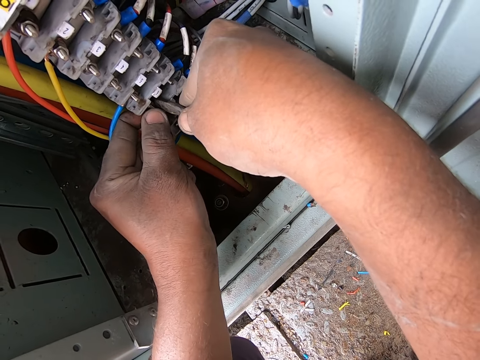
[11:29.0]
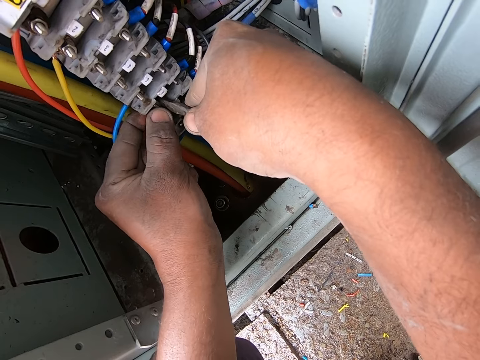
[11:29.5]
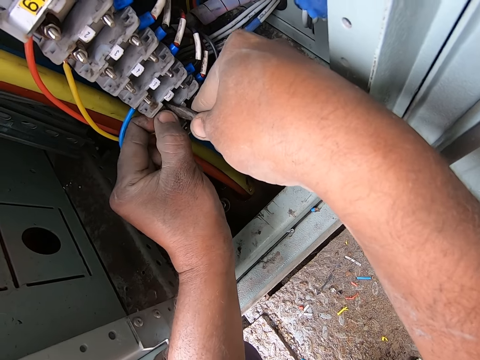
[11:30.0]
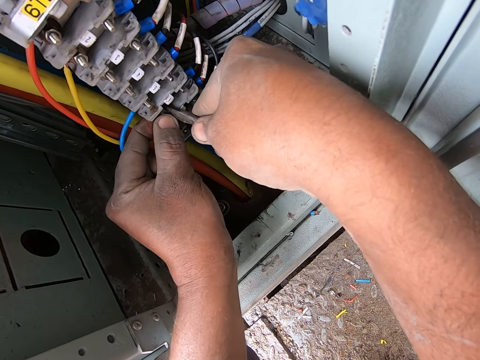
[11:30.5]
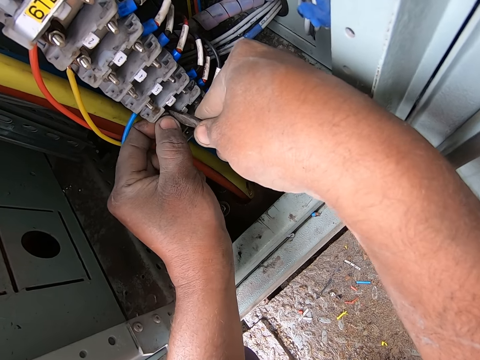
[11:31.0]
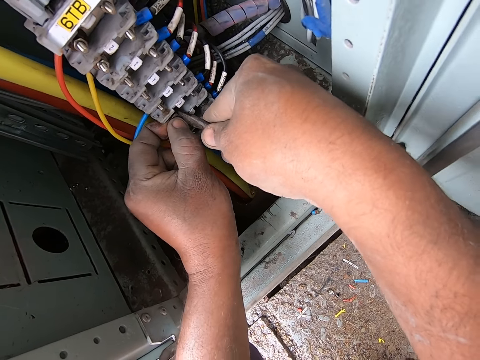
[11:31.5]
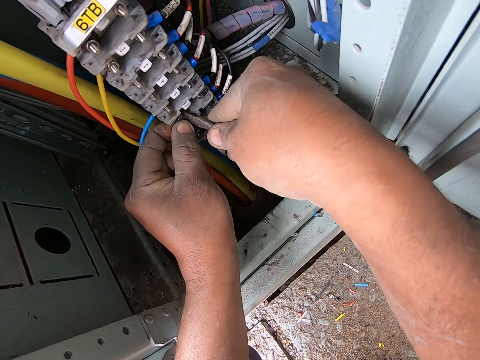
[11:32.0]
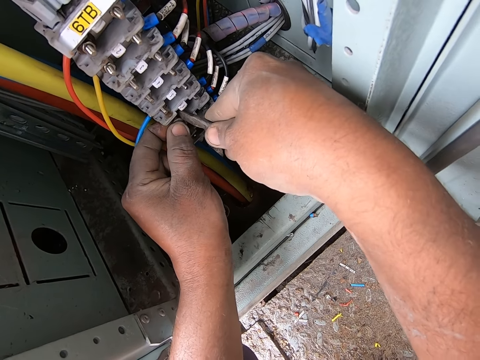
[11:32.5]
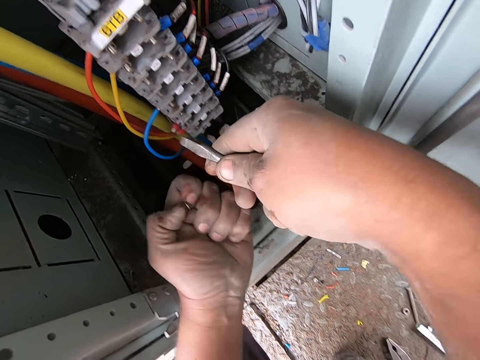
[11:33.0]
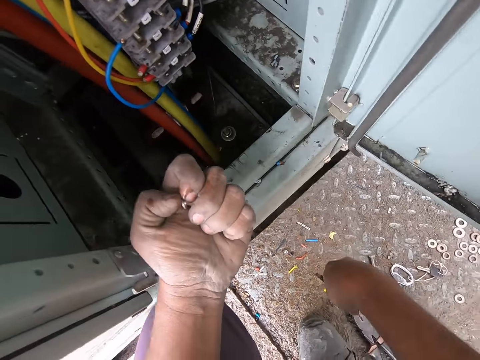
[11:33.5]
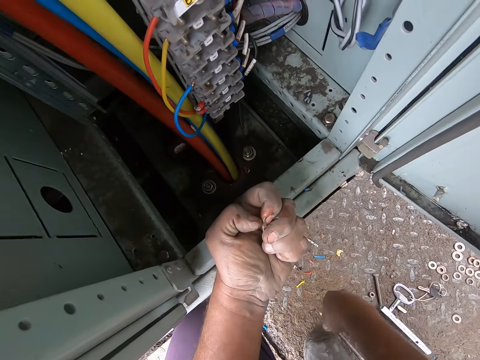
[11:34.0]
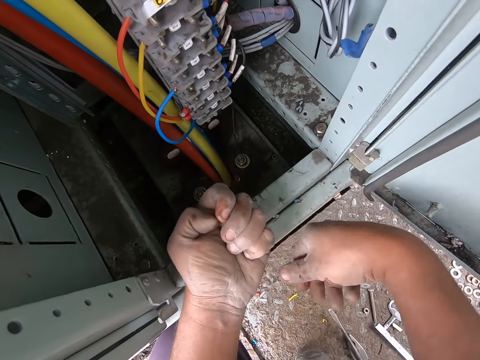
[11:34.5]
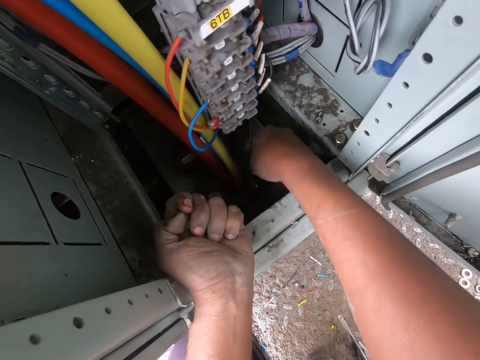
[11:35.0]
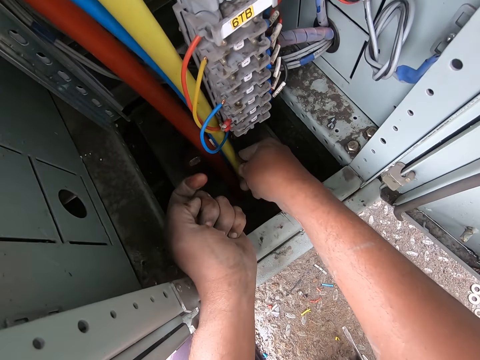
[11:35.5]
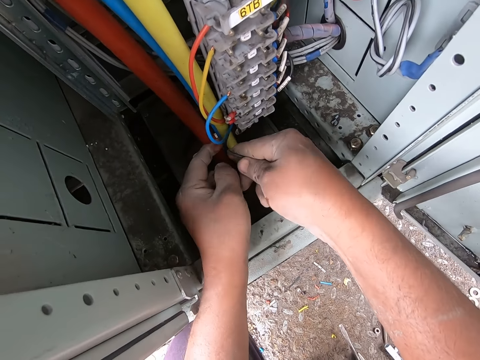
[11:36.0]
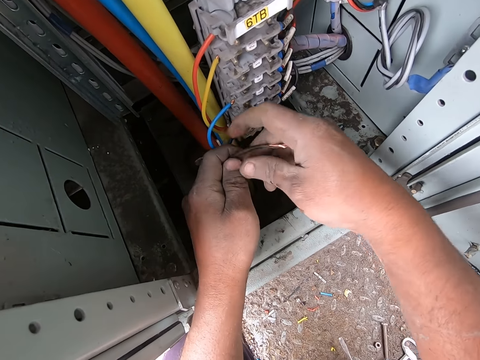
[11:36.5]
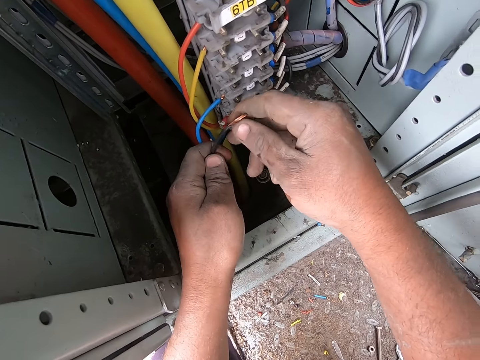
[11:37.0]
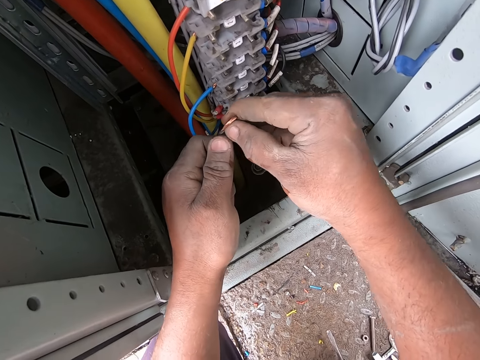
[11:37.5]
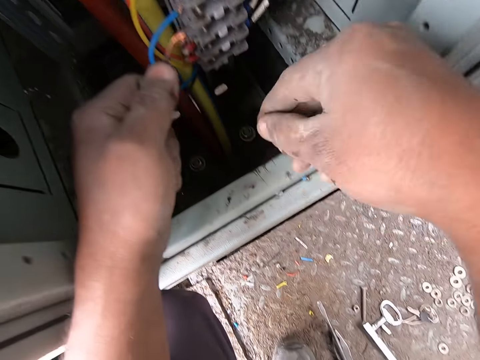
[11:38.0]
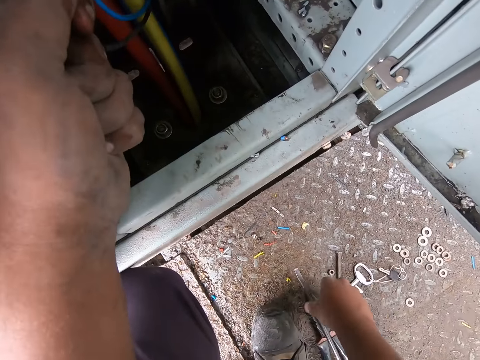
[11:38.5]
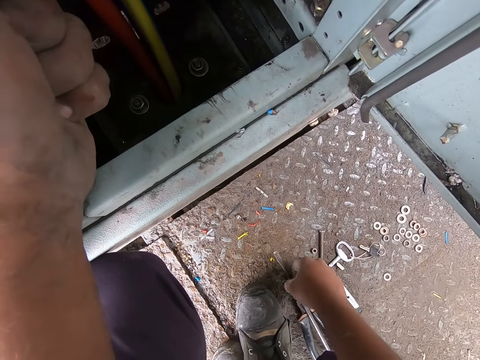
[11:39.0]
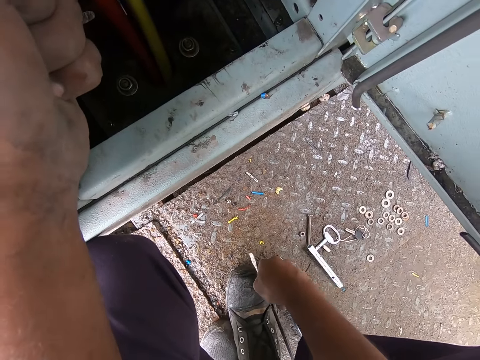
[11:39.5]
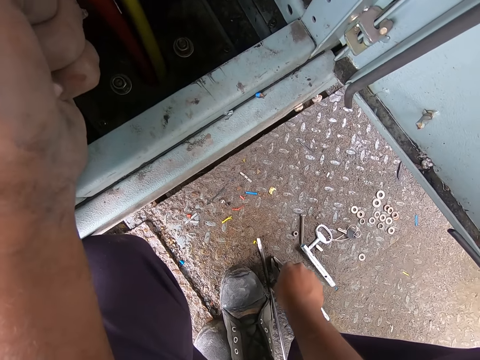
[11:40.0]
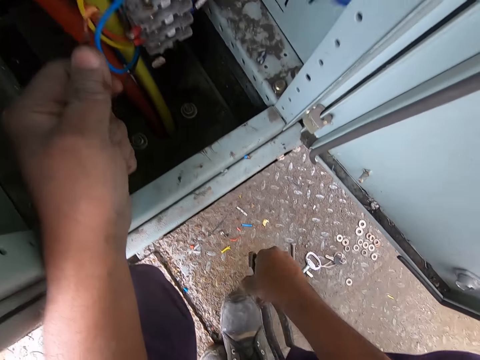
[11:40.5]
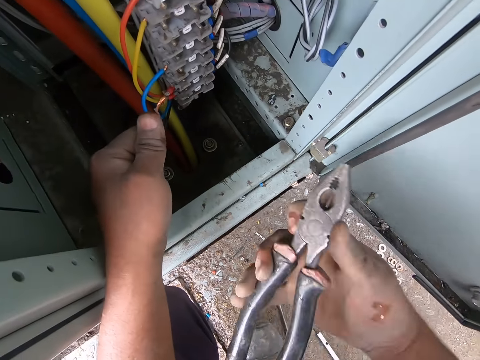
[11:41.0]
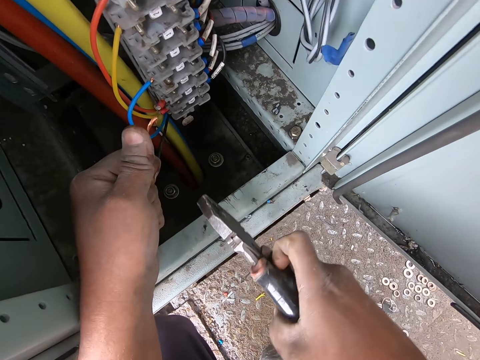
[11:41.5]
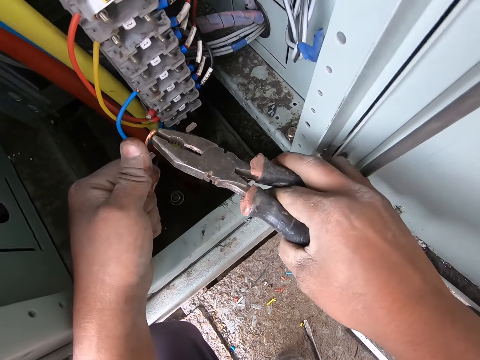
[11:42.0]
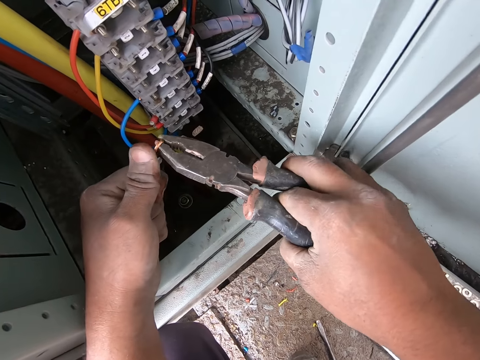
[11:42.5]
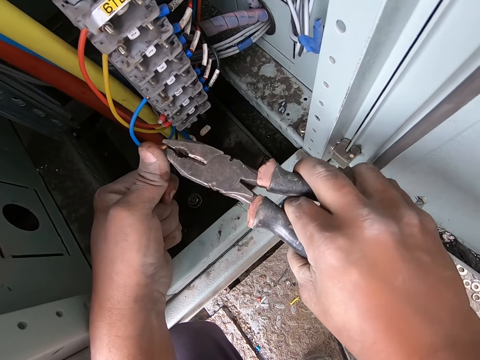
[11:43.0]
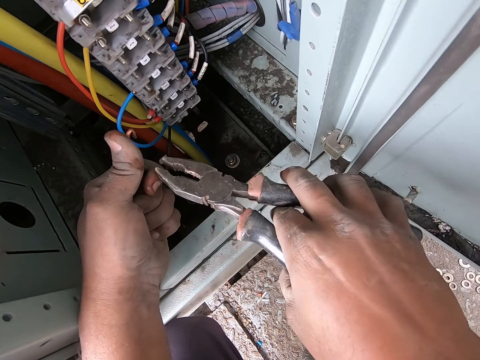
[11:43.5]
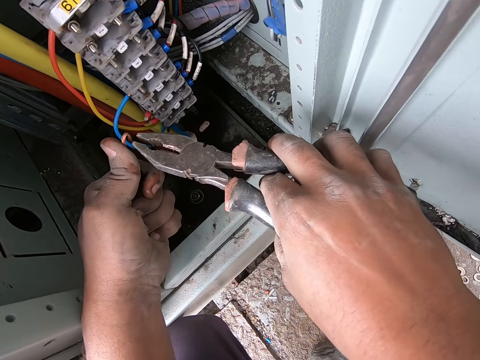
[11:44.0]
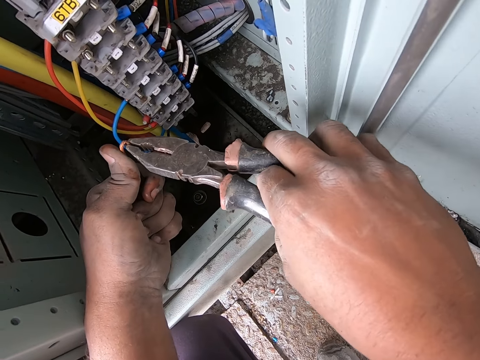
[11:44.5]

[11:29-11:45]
The camera wearer holds the screw with the left hand. They put down the flat screwdriver or metal rod. They pick up a cable and look at the cable. They take the metal rod and move the metal rod on the ground. They pick up pliers from the ground. They fix the wire with the pliers.

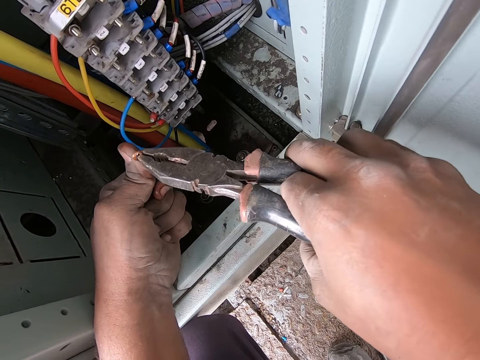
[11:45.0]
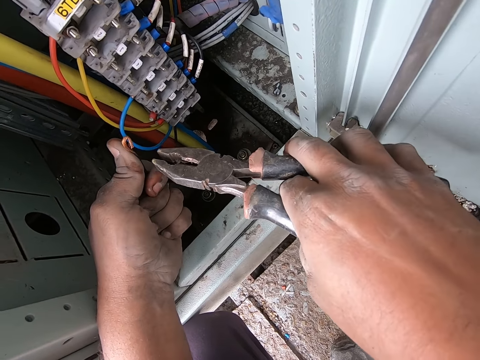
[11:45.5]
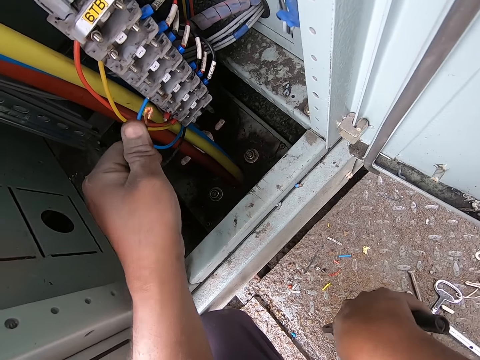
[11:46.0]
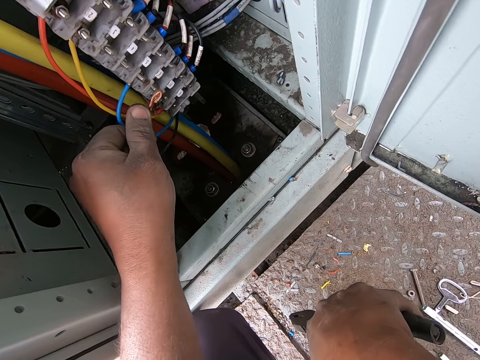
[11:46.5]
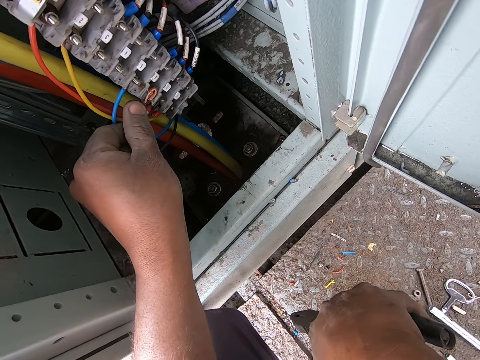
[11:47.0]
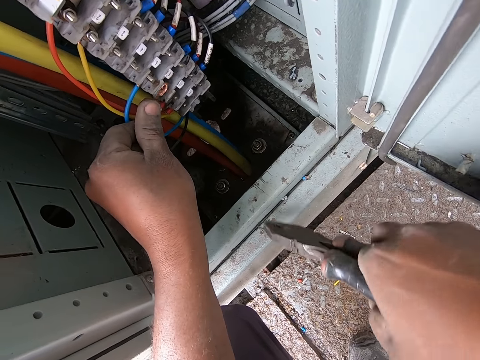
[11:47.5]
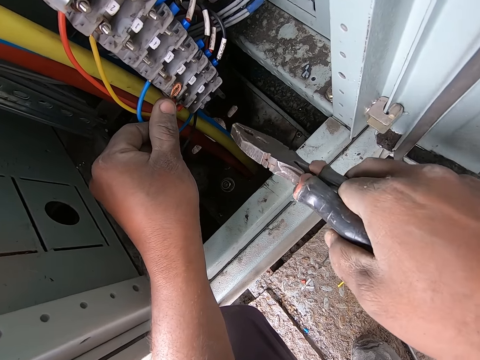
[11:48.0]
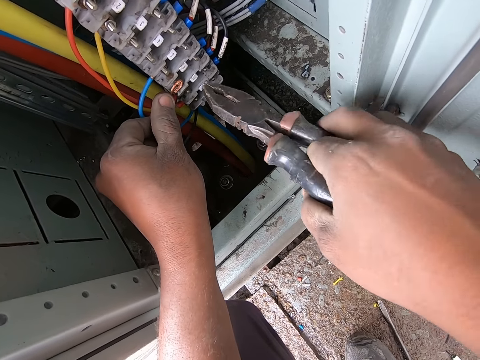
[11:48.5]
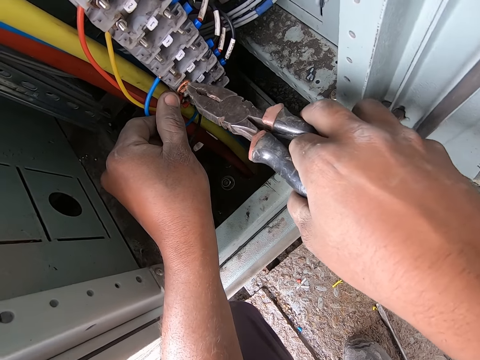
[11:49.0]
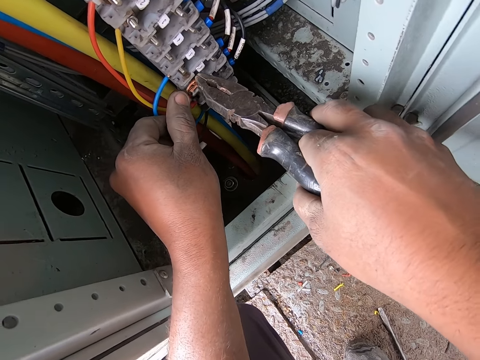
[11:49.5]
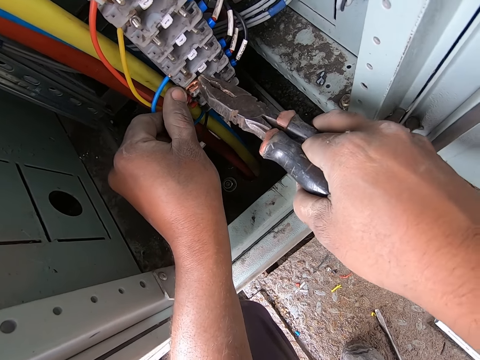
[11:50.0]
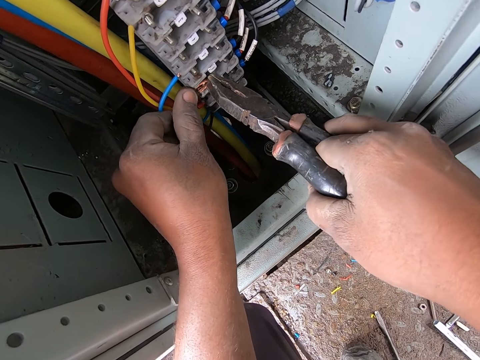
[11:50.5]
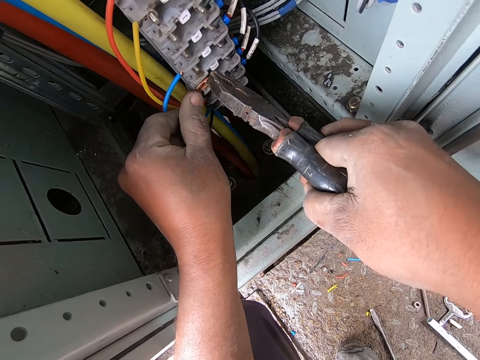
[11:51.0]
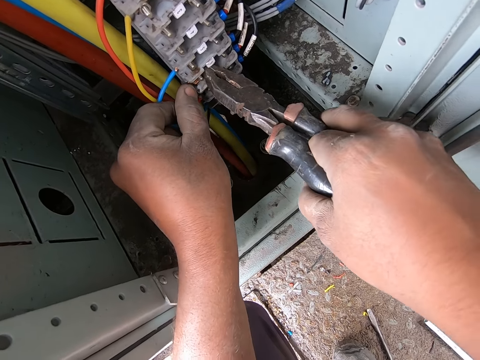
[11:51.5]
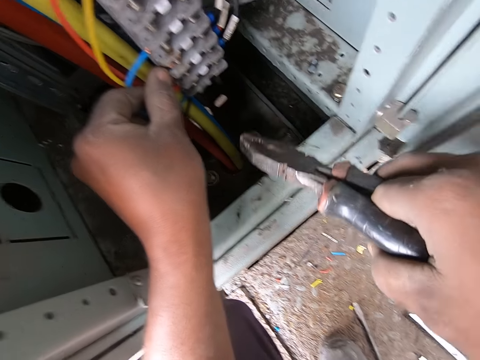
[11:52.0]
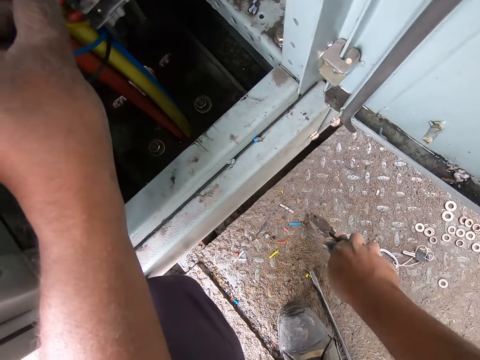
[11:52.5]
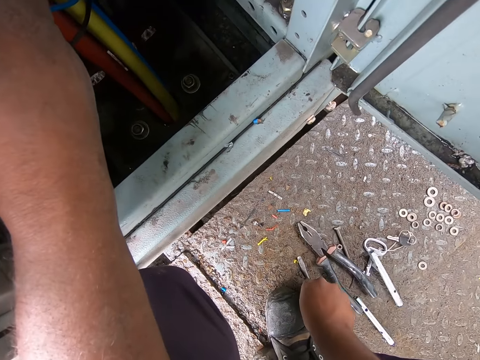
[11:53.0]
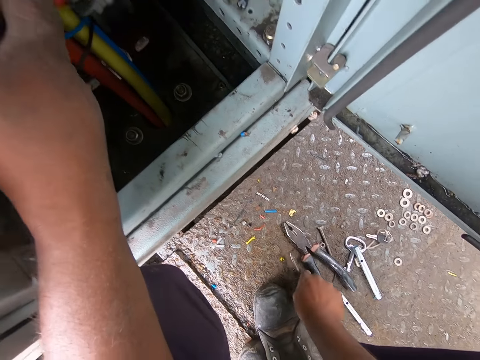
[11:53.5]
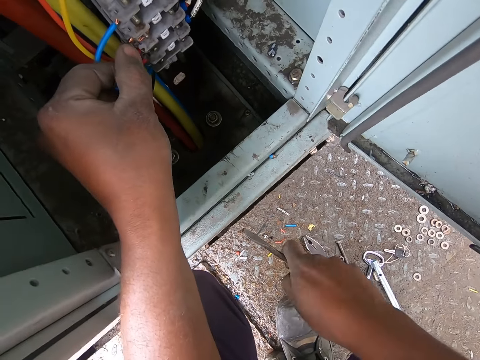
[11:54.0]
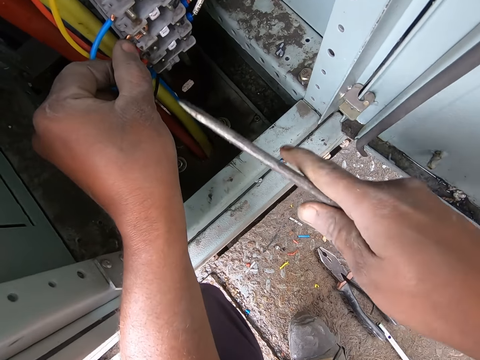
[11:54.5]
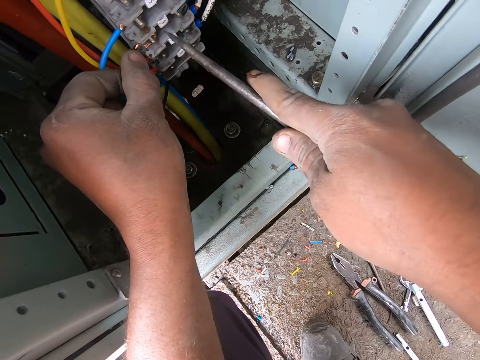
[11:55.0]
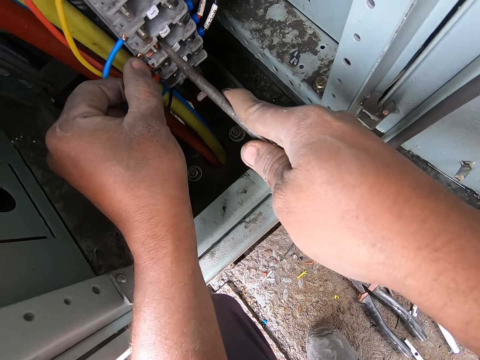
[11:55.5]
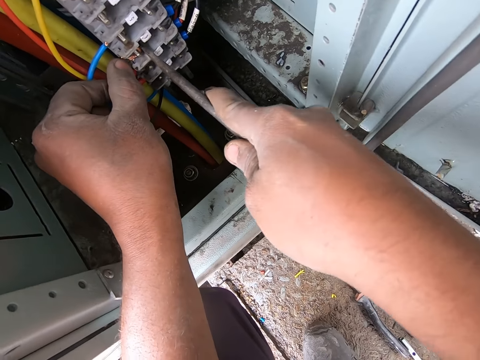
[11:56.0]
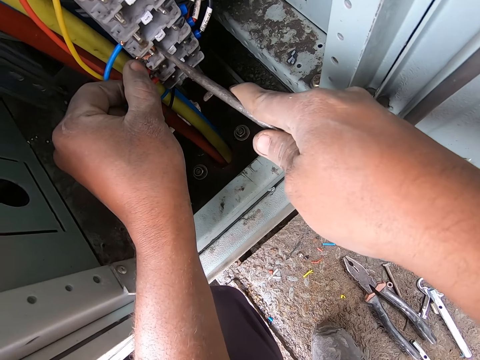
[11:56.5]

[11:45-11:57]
The camera wearer folds the cable with the pliers. They put the cable in the electric terminal block. They press the cable with the pliers in the electric terminal block. They put down the pliers. They pick up a flat screwdriver. They fix the cable.
